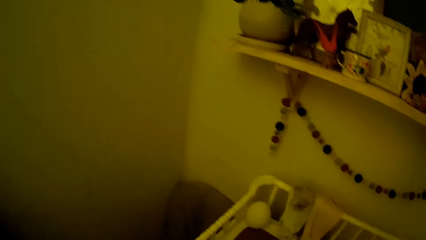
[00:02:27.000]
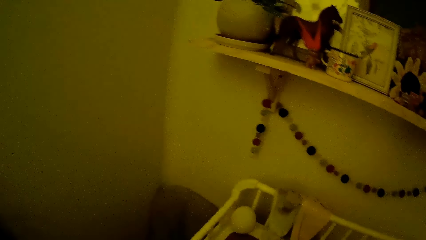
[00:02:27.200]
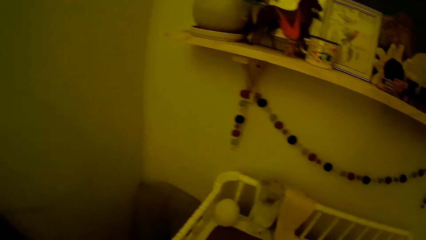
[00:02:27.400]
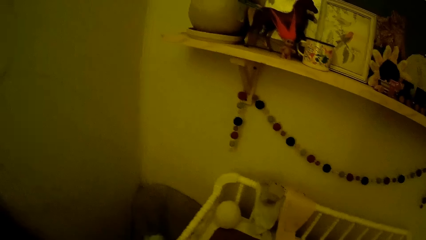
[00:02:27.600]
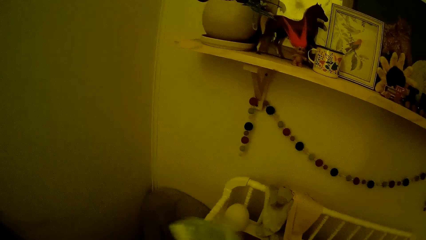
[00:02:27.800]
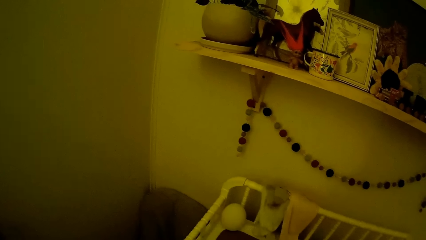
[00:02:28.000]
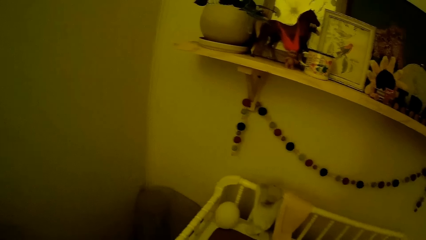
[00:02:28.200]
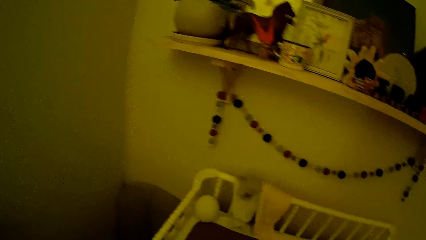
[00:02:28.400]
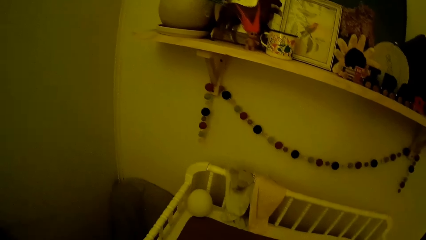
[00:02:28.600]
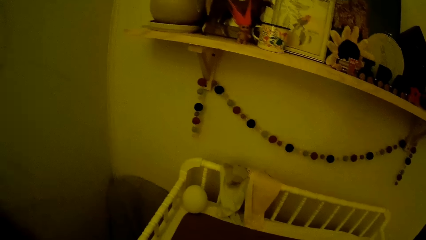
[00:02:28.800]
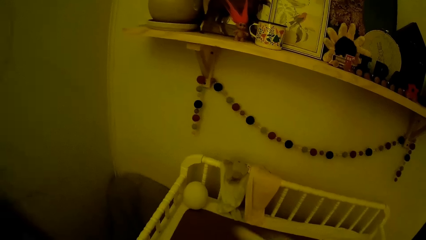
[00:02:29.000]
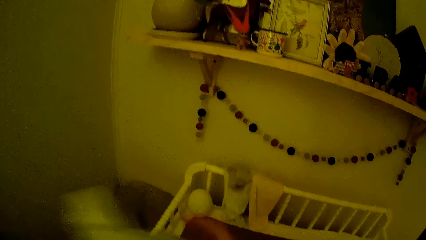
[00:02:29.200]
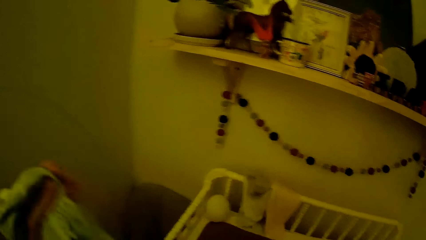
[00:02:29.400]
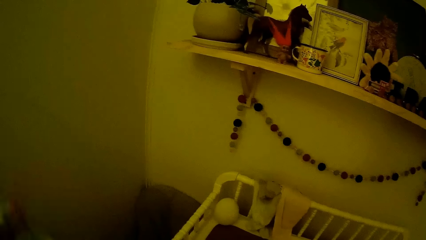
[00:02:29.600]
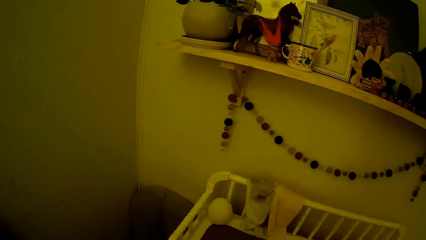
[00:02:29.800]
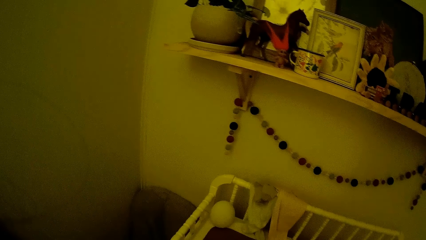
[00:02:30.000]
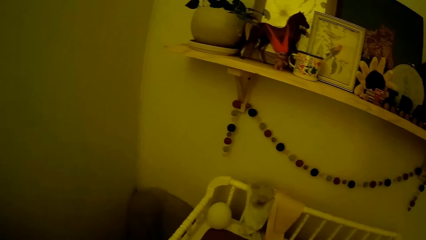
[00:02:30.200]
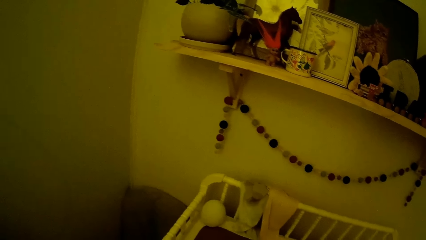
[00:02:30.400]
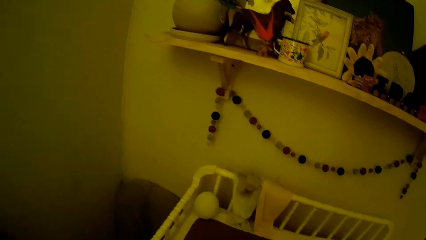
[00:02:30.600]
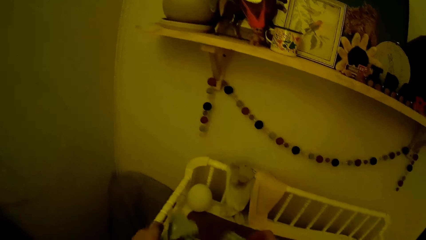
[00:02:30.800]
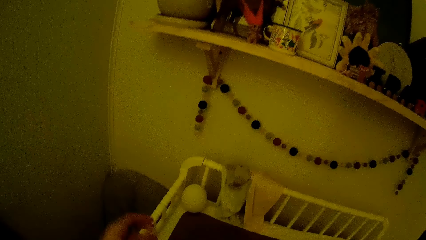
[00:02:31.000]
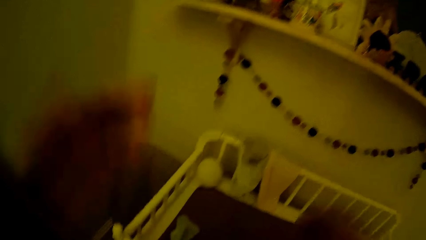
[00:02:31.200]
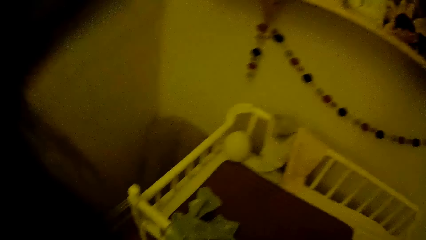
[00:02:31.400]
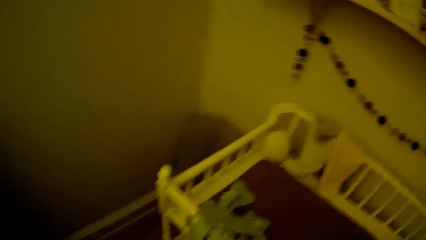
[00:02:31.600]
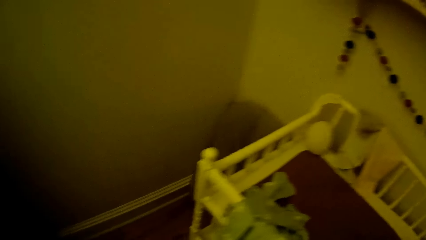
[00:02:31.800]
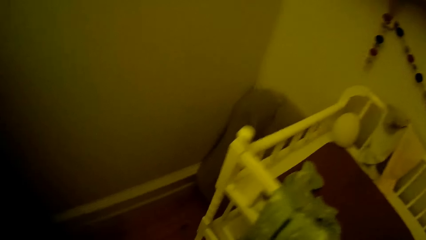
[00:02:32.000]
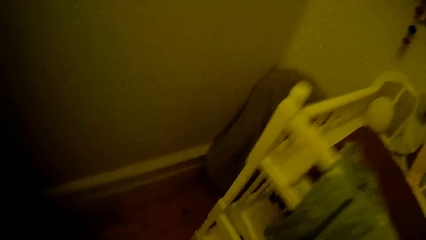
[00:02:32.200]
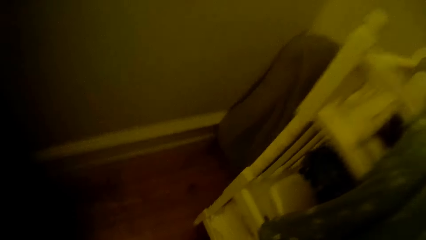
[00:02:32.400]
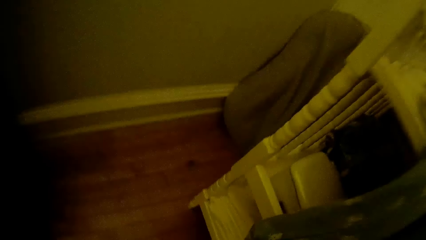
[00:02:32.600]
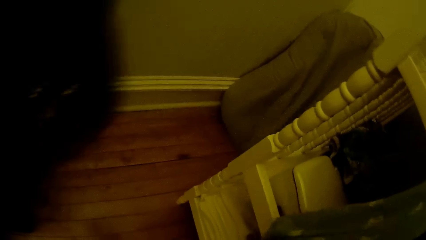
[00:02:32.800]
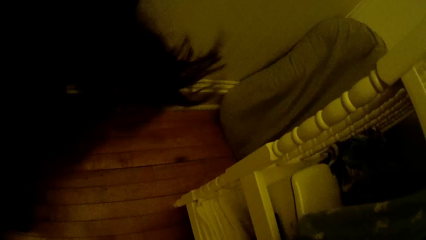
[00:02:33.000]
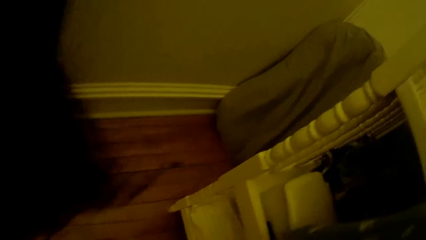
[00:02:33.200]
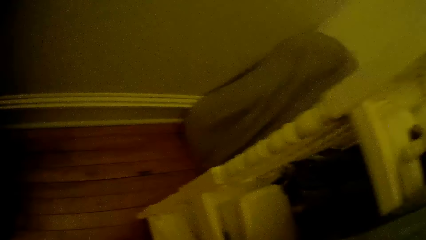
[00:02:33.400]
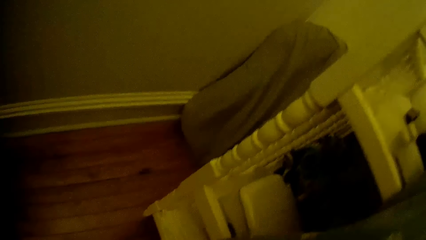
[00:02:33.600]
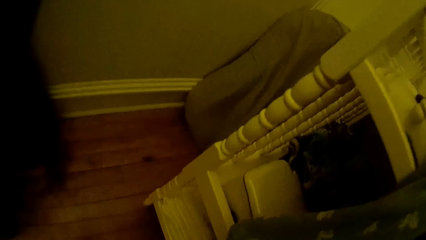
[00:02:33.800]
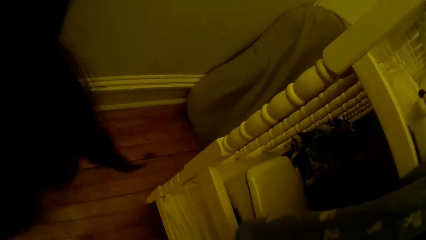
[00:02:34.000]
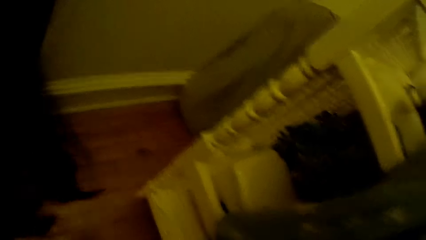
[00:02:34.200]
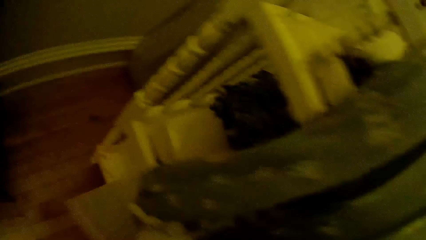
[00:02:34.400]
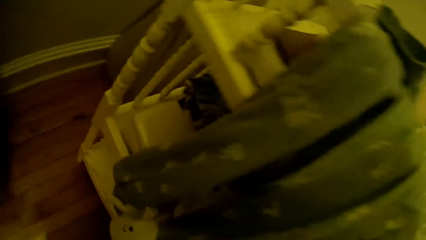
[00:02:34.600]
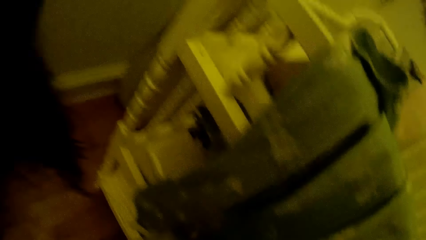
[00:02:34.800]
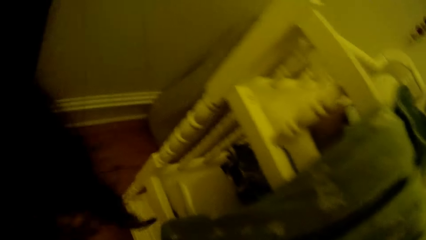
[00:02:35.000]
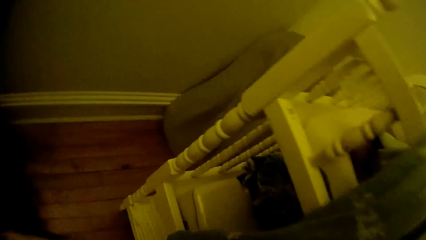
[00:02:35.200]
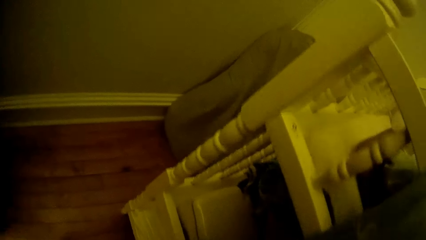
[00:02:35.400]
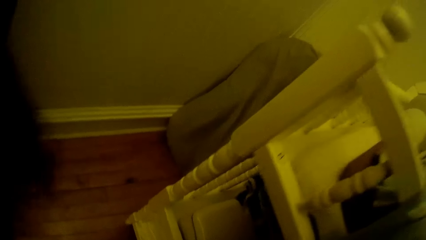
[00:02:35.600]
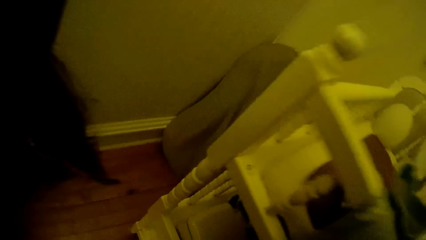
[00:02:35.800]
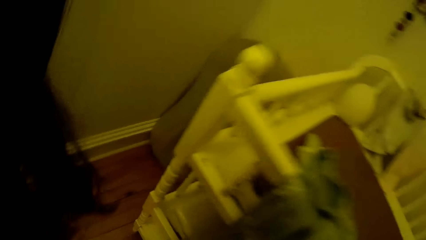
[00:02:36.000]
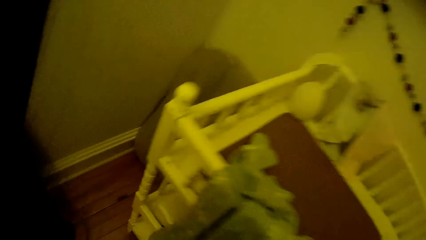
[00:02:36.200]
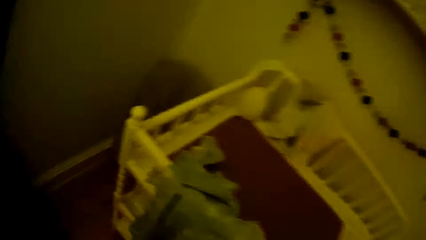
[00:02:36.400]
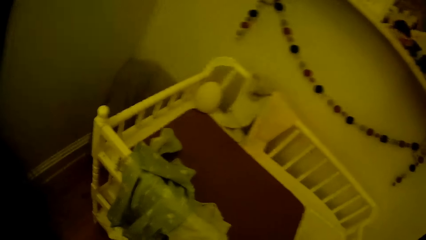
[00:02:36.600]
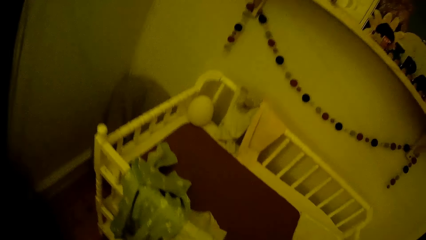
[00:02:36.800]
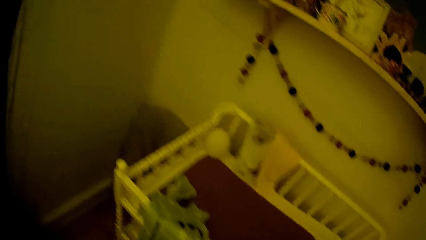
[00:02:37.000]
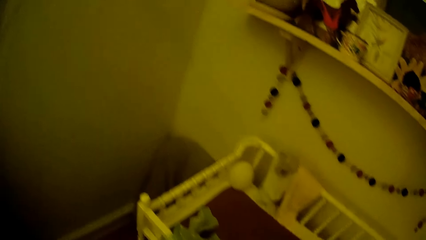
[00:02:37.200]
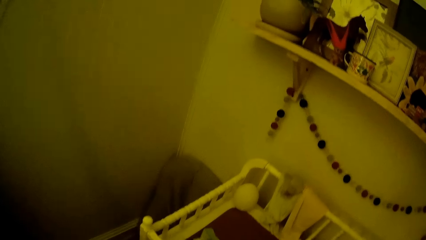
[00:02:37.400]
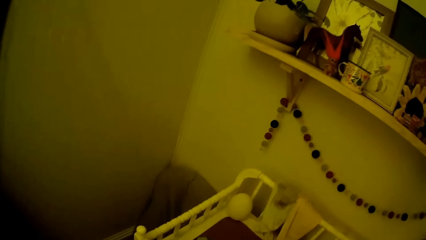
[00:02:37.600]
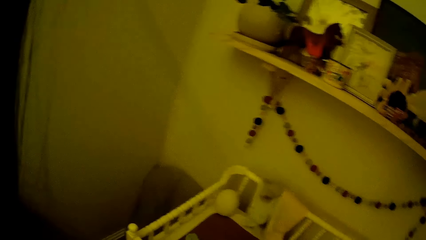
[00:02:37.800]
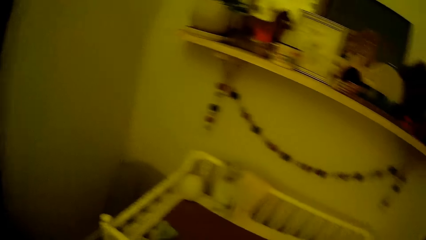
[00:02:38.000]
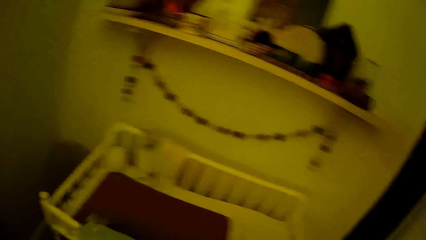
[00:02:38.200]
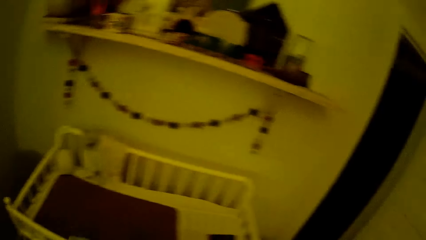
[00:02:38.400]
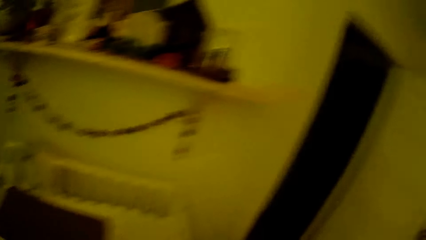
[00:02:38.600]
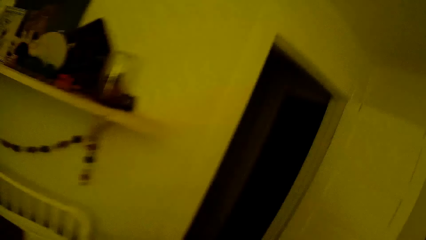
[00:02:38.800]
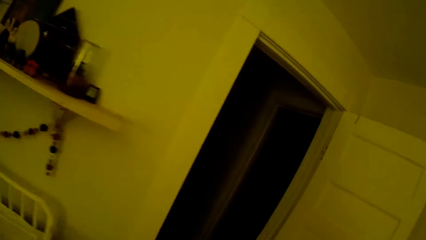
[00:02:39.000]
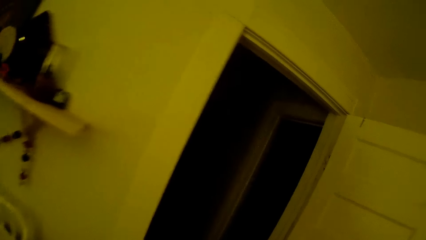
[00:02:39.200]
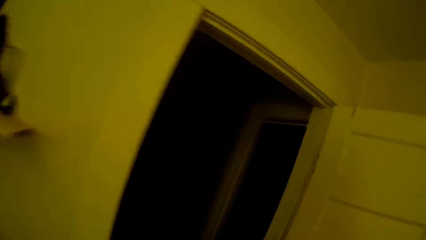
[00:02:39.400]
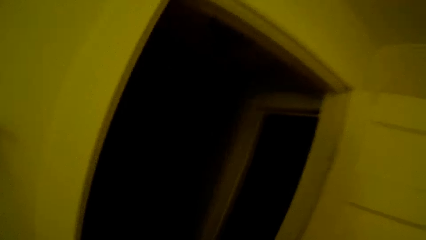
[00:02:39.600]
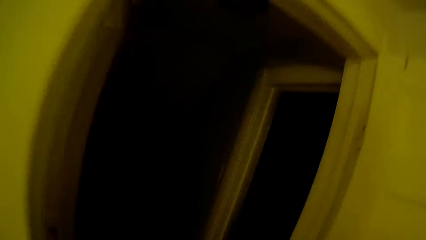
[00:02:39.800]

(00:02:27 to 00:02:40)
The camera wearer grabs a cloth from the top of the shelf with her left hand. She adjusts clothes. She passes the cloth from her right hand to her left hand. She drops the cloth on the top of the shelf with her left hand. She adjusts her hair with both hands. She lifts her hands. She searches under the baby crib. She pulls out a tray from under the shelf with her left hand. She grabs the cloth from the top of the shelf with her left hand. She walks around in the house.

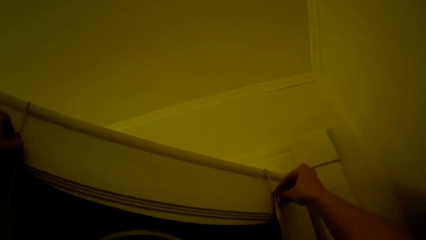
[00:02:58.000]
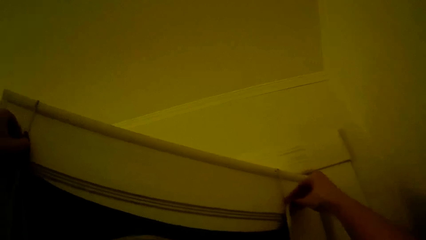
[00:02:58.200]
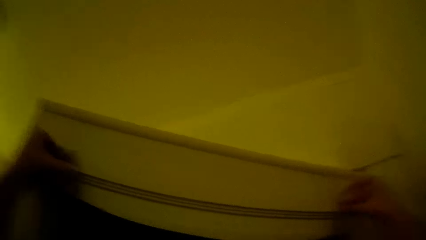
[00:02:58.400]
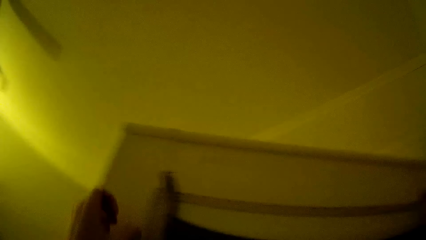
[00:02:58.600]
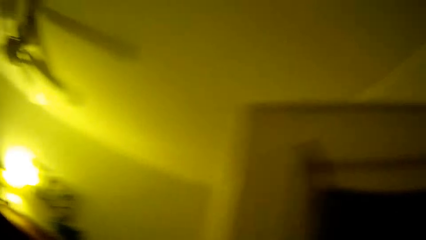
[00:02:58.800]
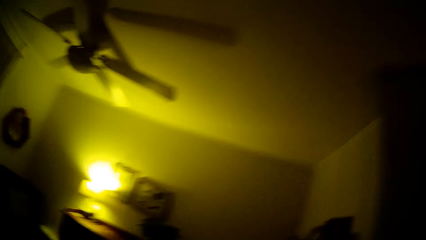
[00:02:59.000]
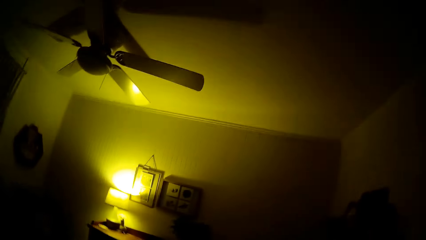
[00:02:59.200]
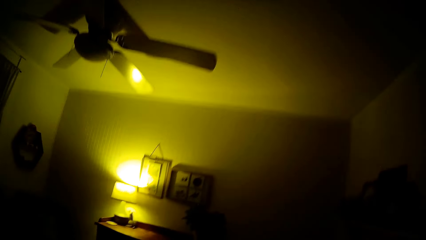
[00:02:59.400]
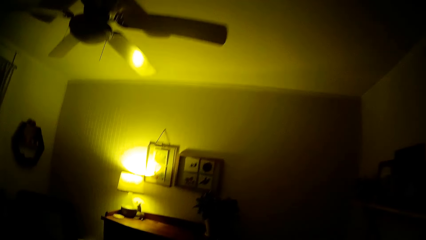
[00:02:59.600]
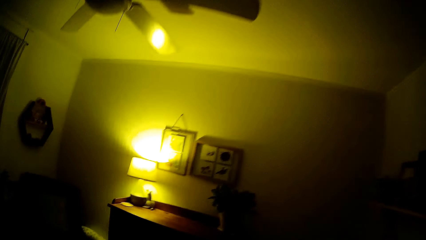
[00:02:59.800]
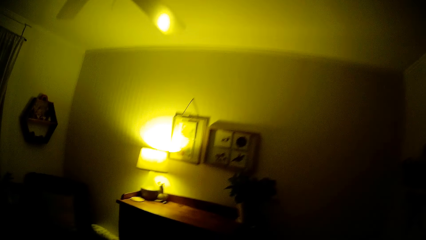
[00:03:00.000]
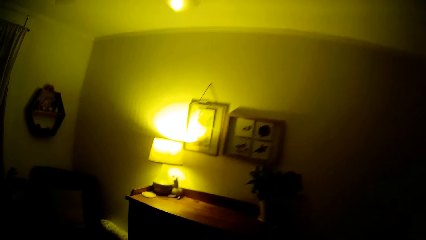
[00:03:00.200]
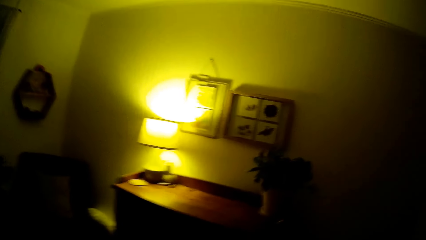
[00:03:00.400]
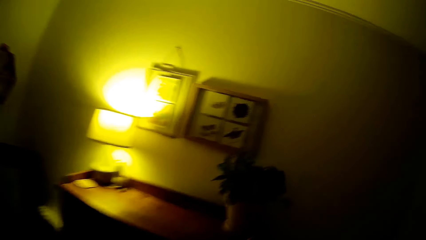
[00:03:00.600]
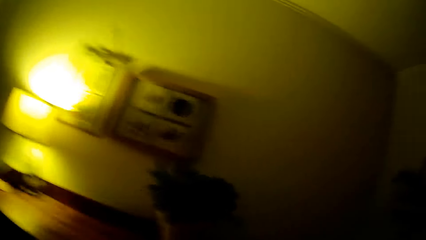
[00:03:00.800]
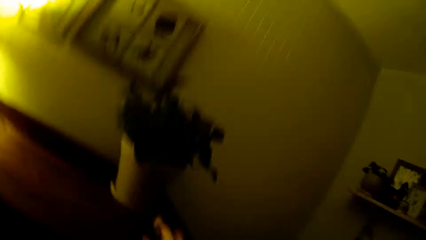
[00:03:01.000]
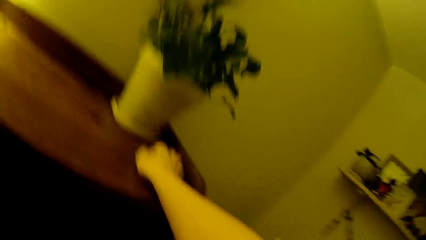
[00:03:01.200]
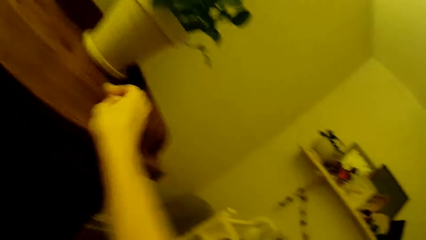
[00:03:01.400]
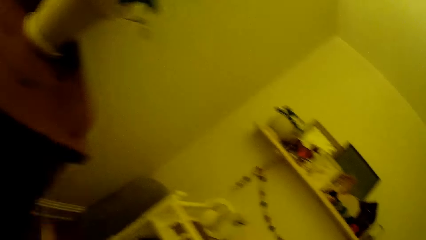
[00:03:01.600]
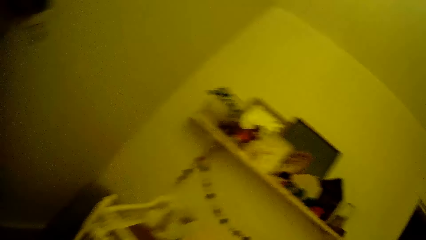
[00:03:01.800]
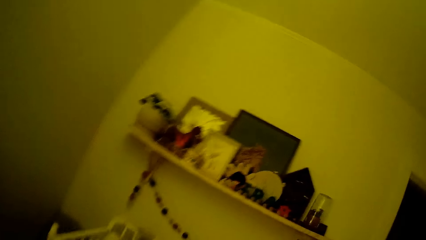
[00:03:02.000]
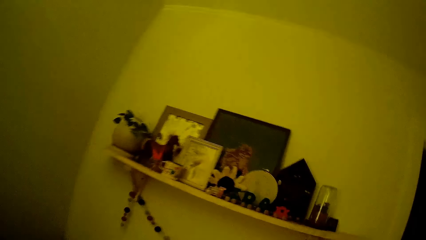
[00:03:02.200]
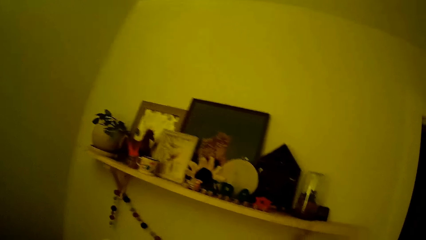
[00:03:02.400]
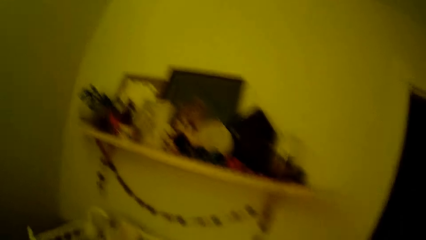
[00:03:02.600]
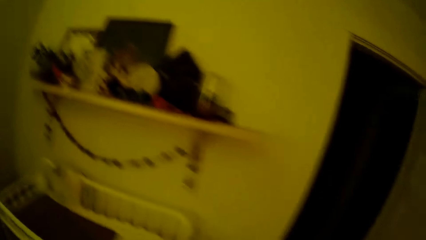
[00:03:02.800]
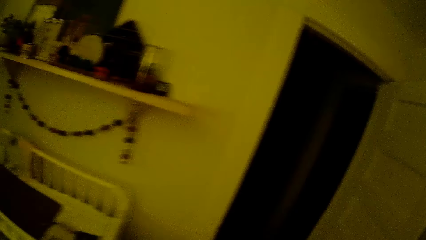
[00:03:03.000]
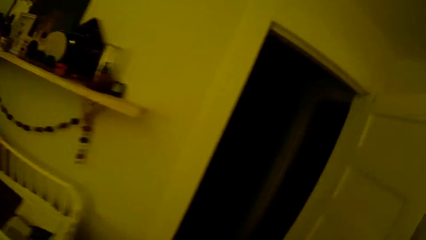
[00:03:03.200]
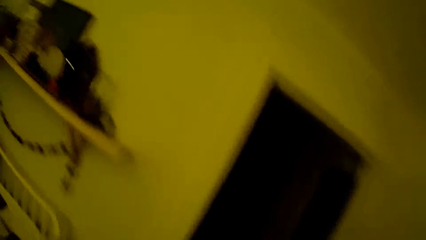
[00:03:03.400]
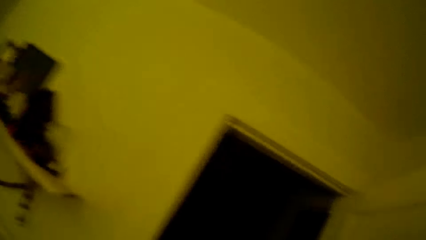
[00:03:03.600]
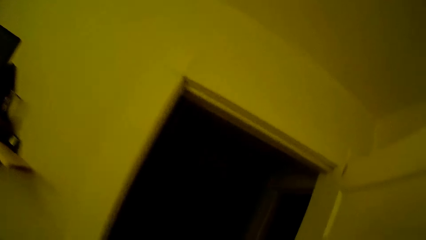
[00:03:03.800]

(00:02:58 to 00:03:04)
The camera wearer walks around in the house. She grabs a toy from the top of a cabinet with her right hand. She walks around in the house.
